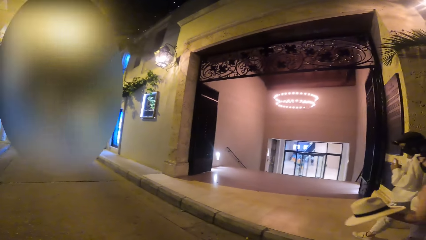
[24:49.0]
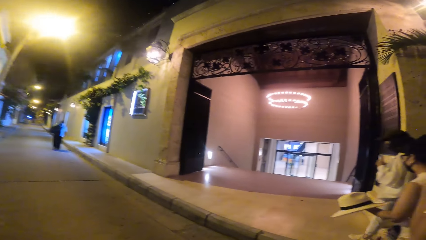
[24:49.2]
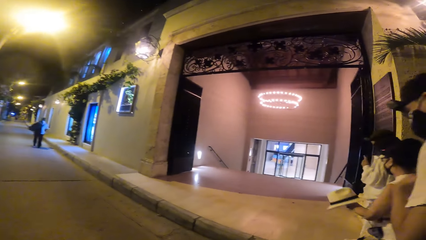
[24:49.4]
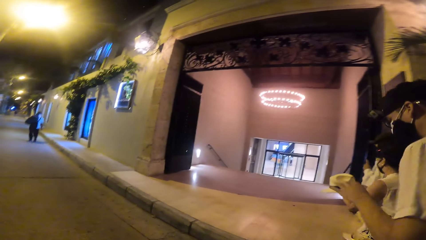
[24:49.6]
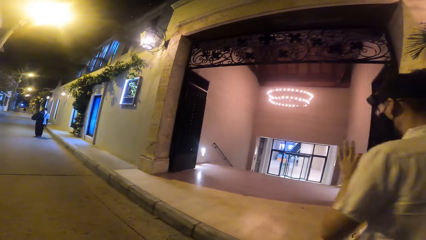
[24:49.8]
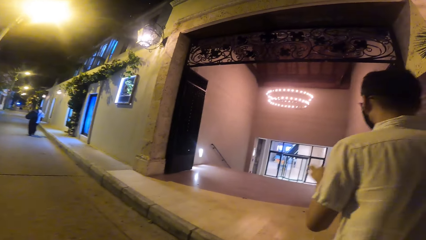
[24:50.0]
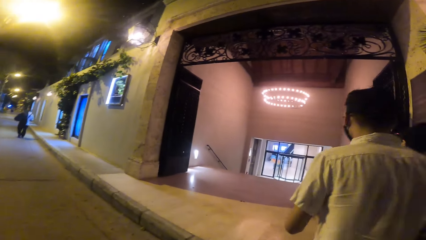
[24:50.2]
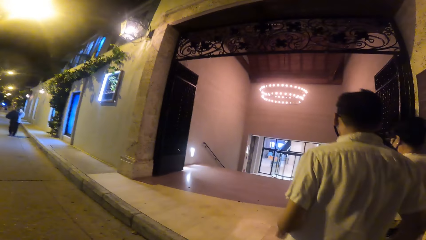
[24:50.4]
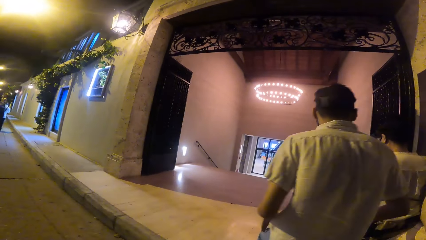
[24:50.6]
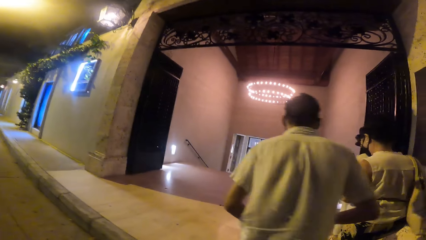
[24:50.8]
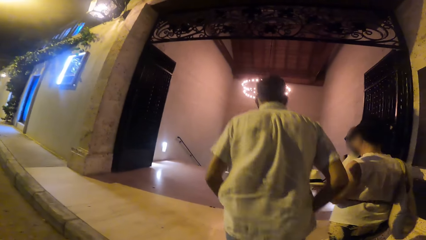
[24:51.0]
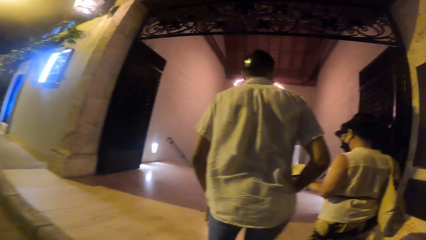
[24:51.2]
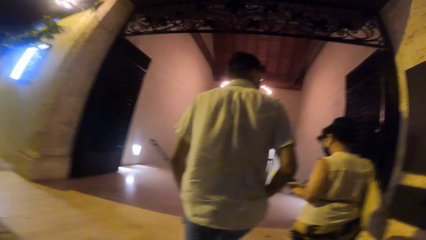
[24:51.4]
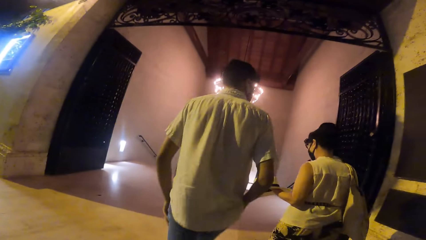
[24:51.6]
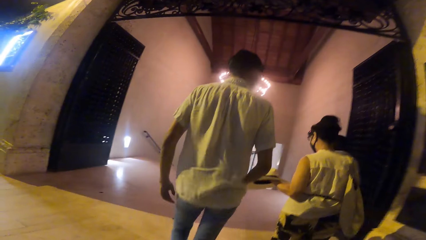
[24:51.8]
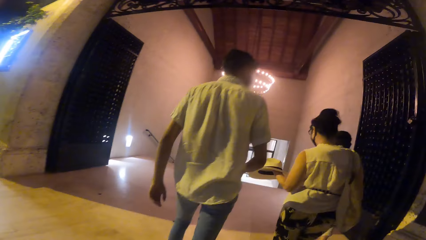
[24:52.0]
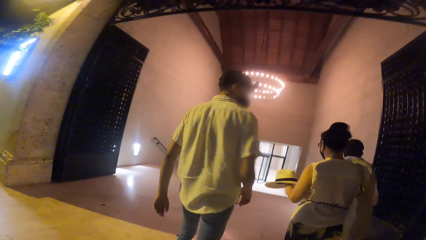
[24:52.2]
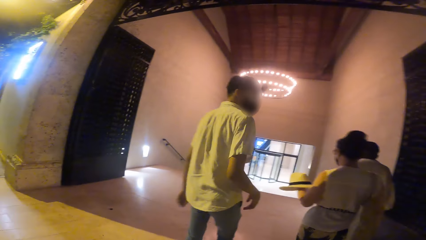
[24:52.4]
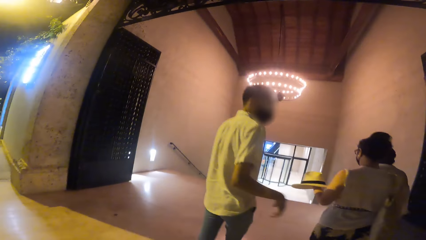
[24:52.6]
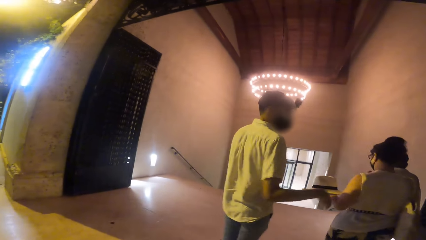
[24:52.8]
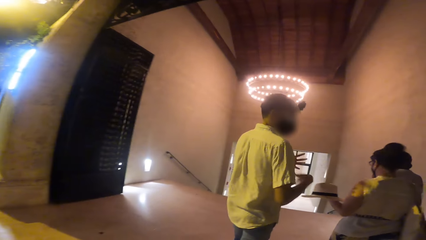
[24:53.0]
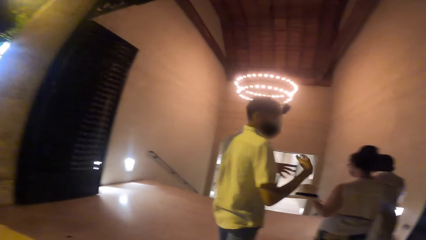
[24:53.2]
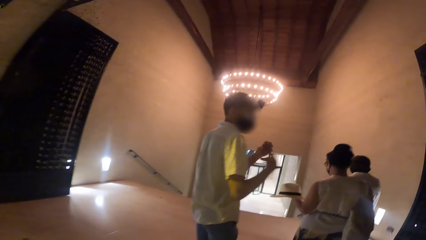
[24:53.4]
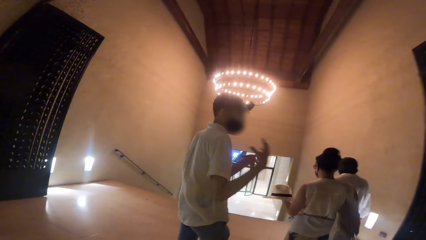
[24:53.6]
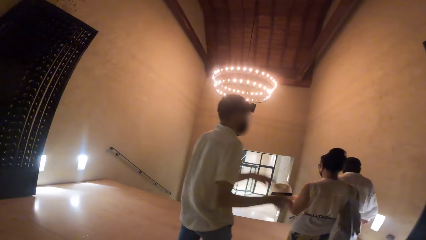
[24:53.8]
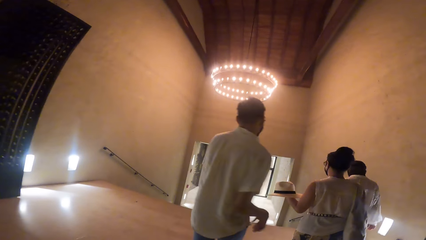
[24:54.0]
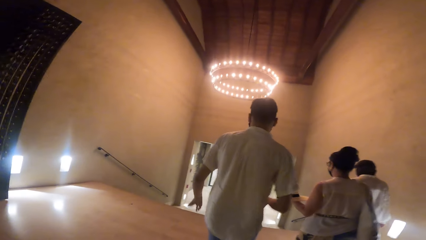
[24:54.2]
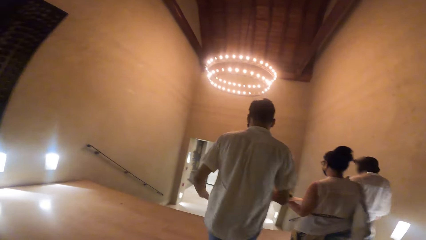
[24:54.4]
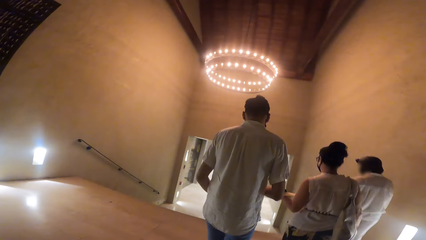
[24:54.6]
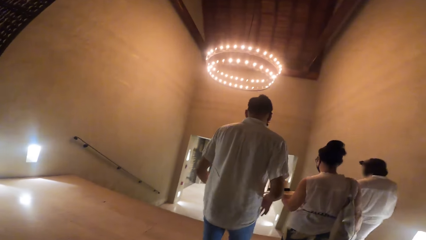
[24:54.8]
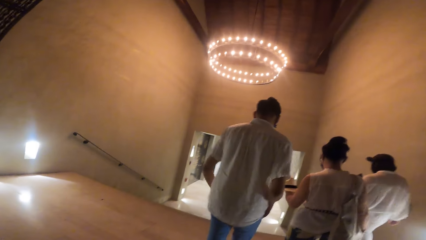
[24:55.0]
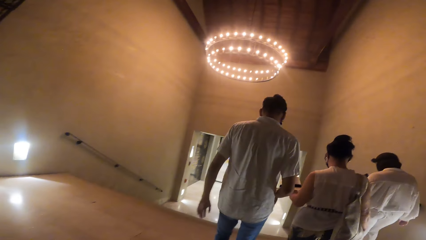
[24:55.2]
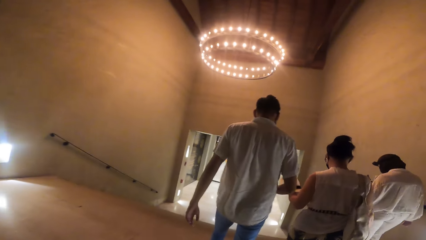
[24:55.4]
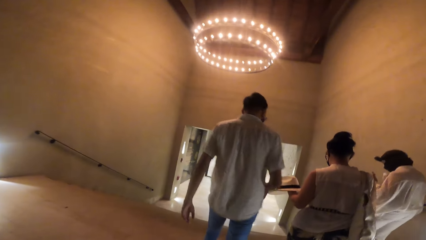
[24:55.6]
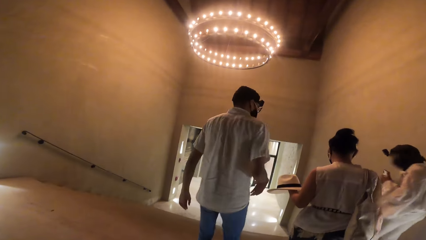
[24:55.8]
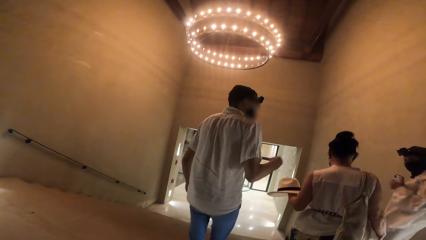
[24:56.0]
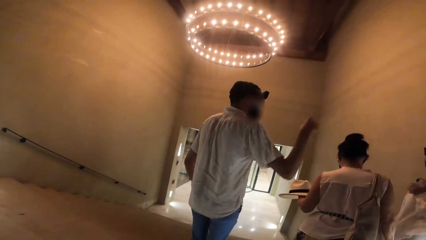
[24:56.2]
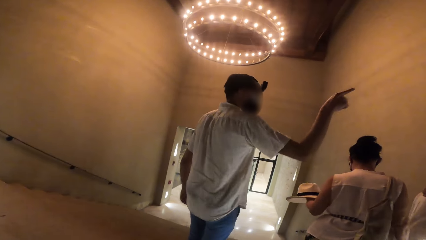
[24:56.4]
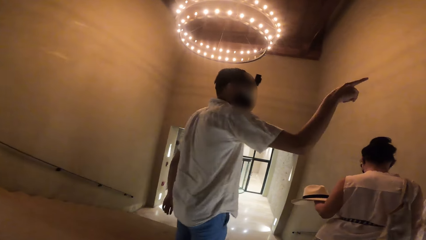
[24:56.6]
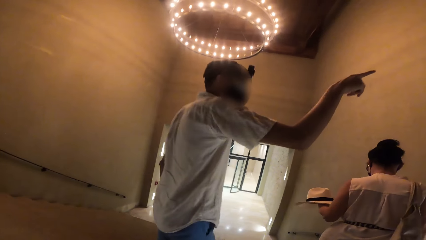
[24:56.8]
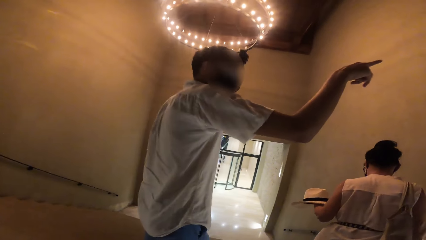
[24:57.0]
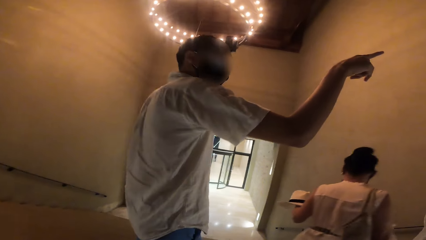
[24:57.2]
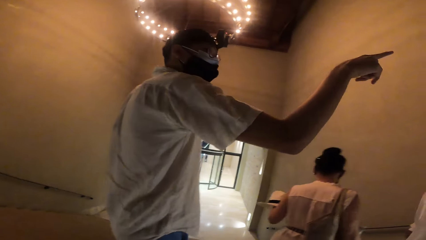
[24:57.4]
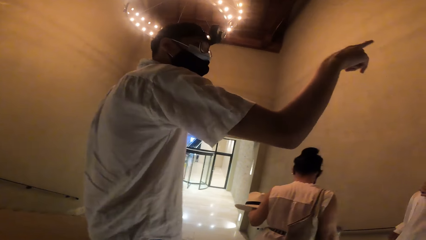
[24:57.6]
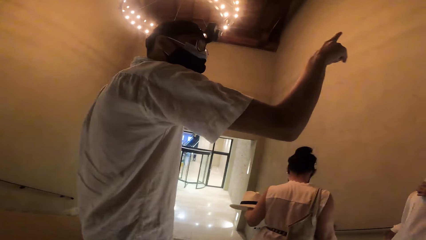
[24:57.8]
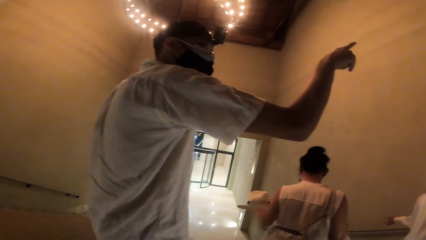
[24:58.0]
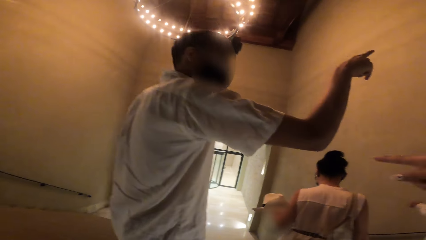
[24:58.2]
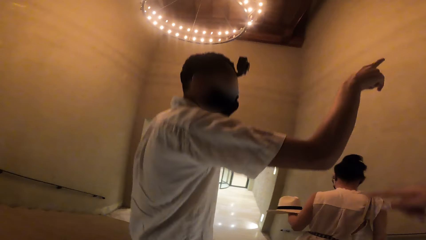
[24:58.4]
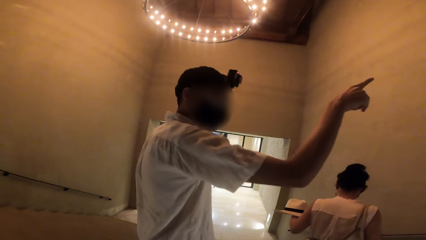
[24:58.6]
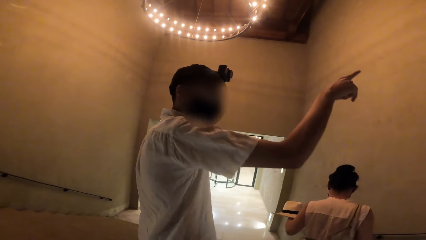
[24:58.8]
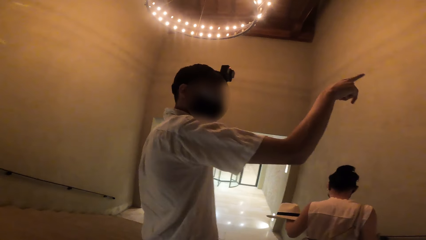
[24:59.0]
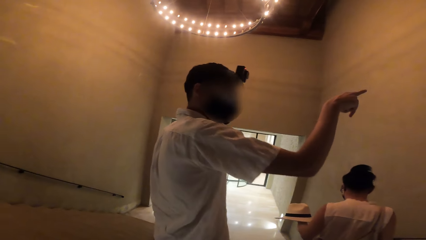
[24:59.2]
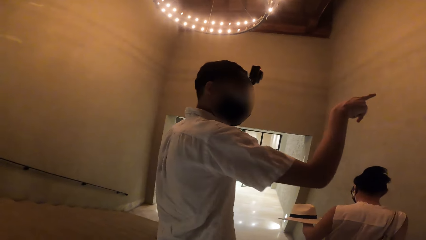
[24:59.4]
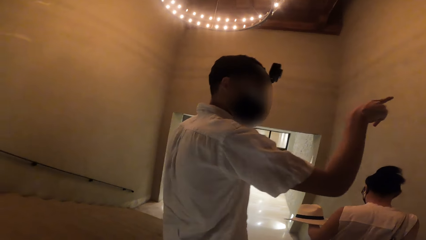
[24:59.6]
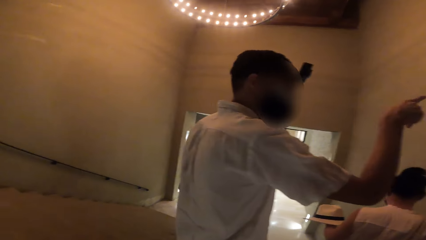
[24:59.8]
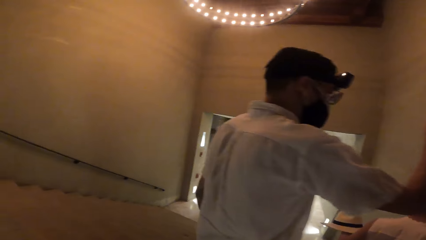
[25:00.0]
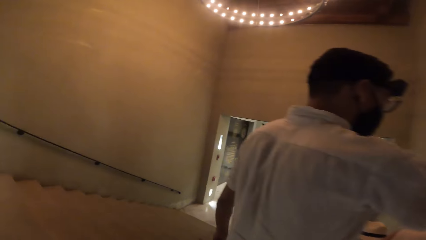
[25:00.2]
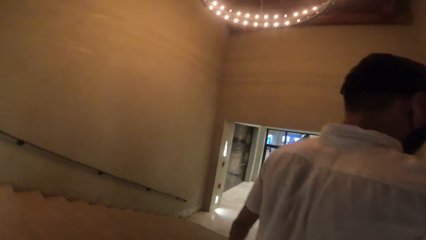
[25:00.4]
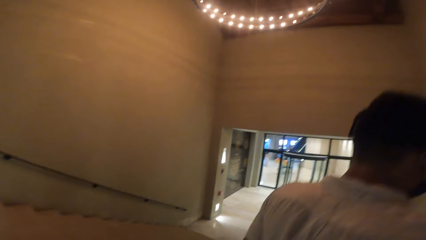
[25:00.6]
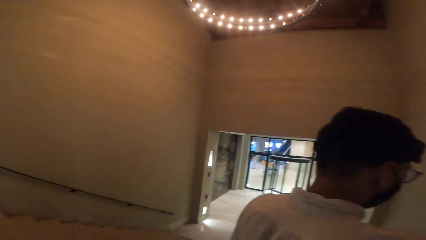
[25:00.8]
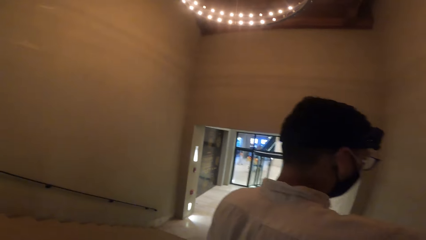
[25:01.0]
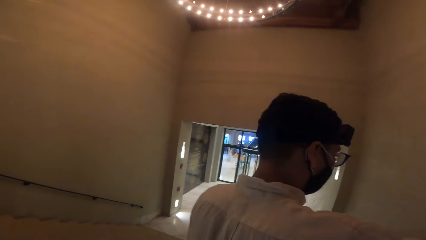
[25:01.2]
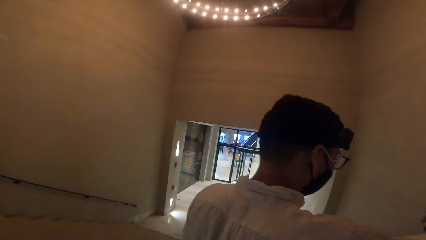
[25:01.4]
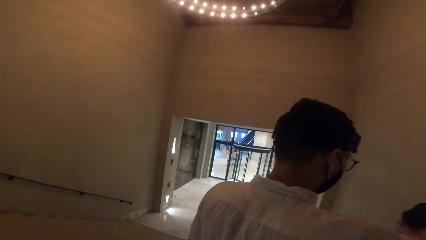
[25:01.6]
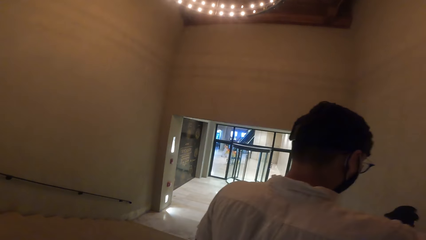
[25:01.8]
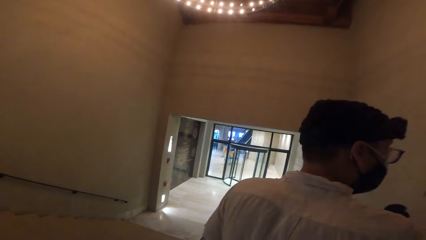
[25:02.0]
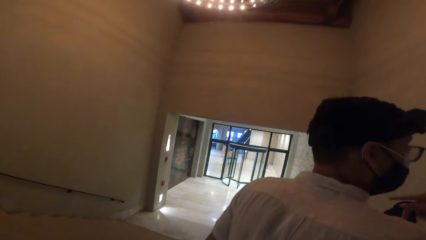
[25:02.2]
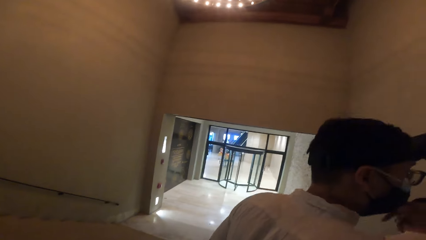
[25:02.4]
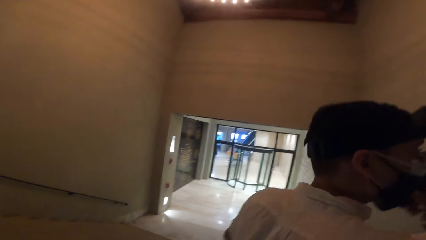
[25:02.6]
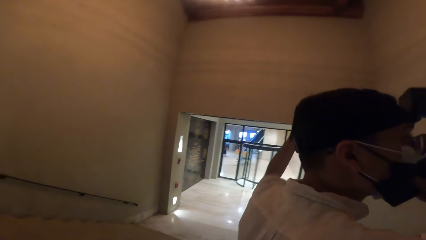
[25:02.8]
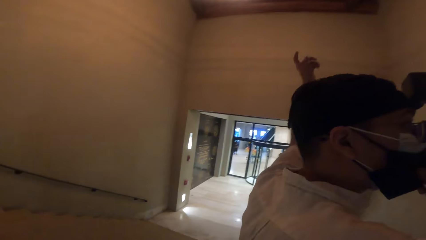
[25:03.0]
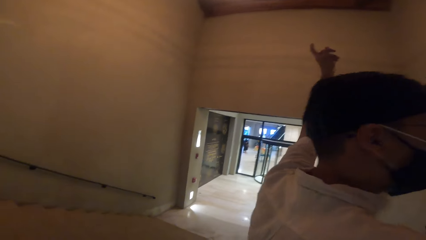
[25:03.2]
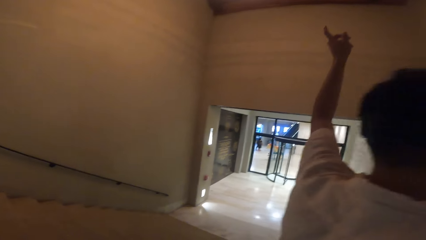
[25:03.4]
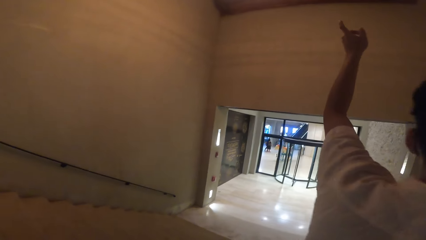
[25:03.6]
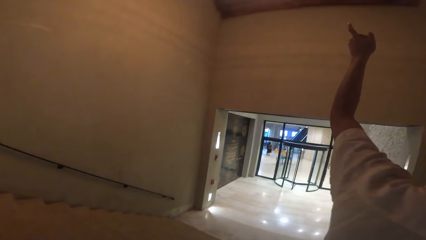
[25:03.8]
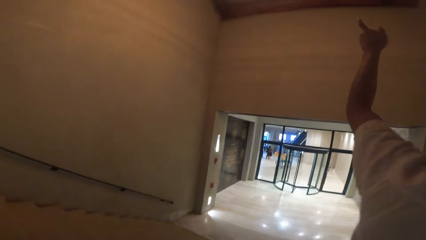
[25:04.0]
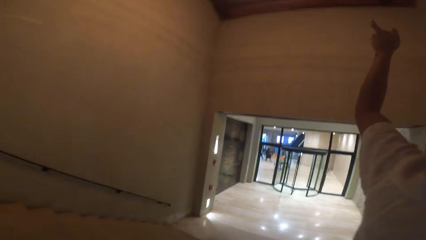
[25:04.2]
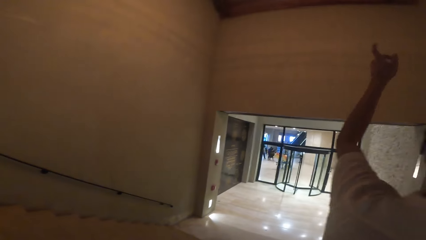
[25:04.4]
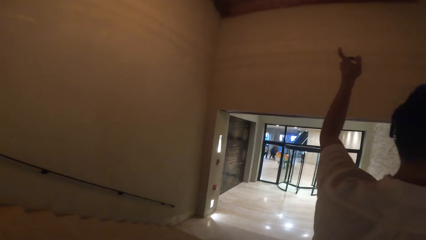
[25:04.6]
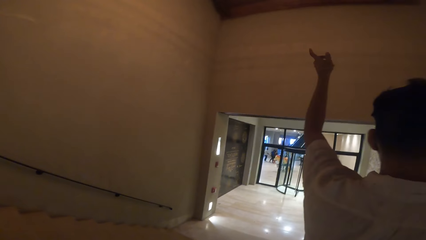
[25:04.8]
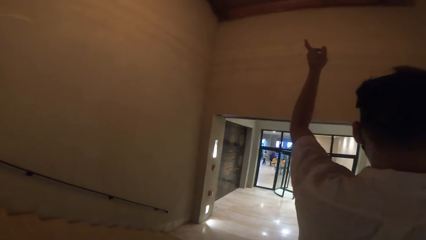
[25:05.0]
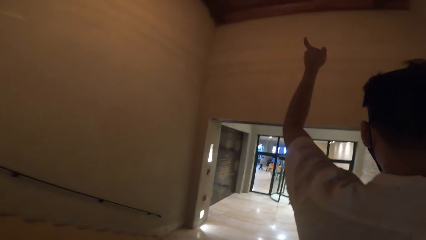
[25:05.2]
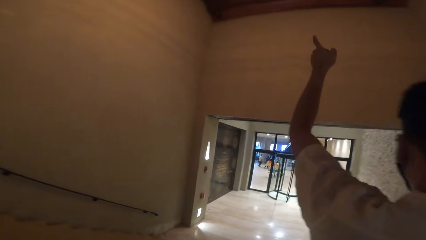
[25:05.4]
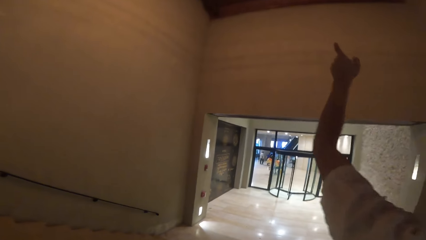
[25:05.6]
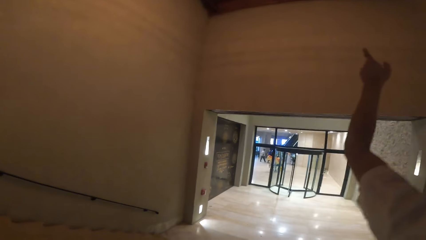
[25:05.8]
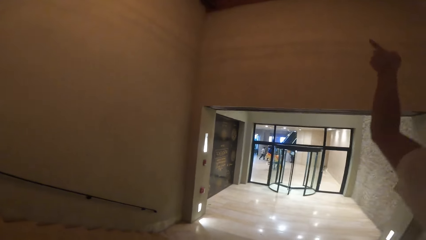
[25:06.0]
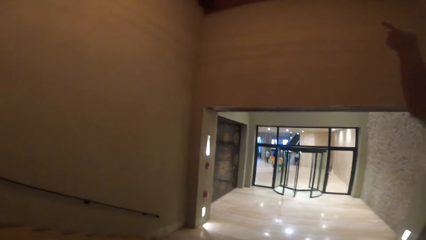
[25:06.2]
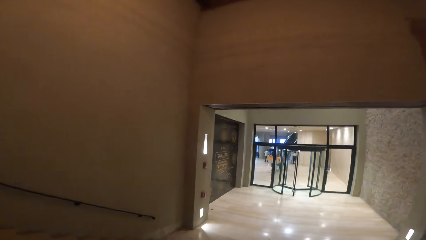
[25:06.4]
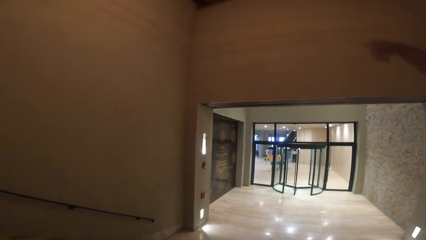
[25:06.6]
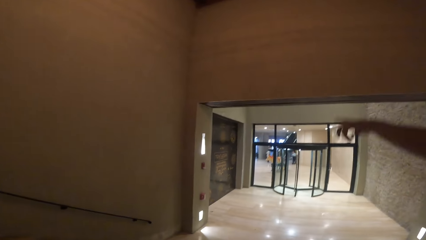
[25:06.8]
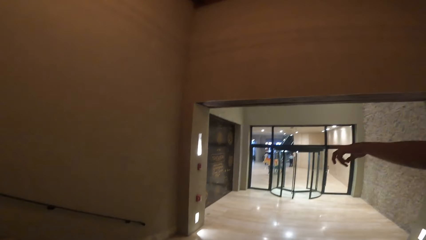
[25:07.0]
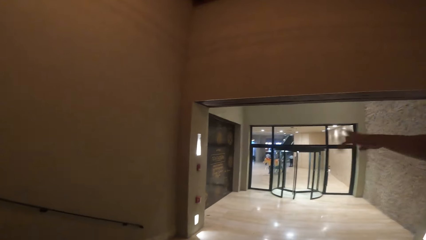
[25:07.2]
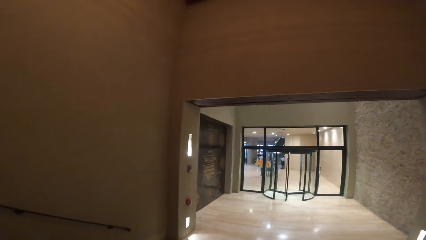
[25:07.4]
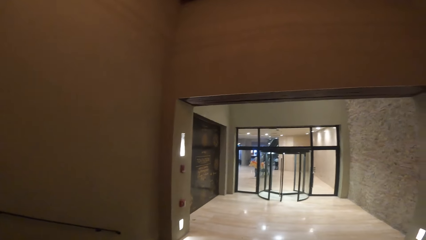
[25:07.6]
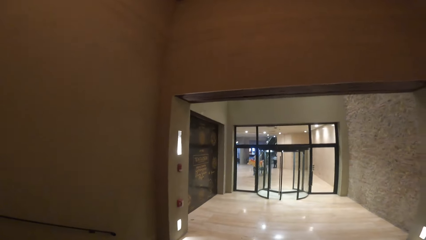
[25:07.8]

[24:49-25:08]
The camera wearer turns around. The man interacts with the woman and another woman. The camera wearer walks in the corridor. They look around. A person interacts with the camera wearer. The first woman walks down the staircase. The camera wearer, the man and the other woman walk down the staircase. The camera wearer walks in the corridor. The person interacts with the camera wearer. The camera wearer walks in the corridor.
